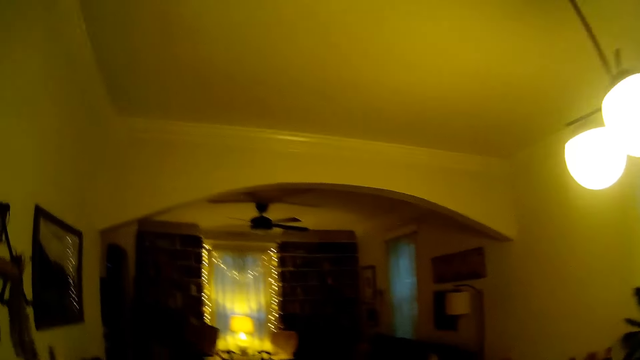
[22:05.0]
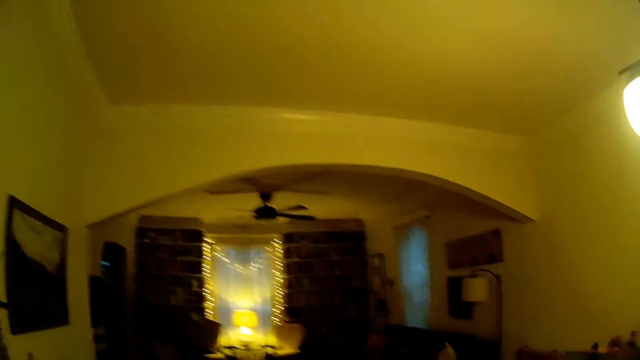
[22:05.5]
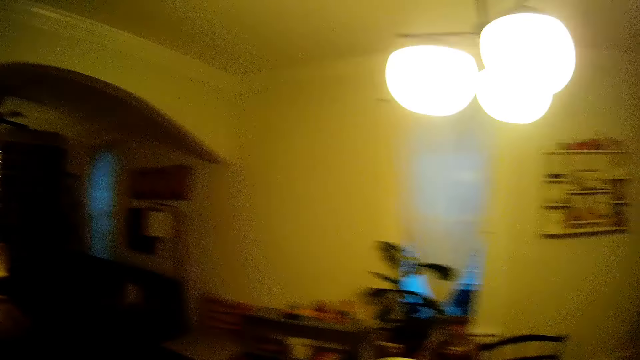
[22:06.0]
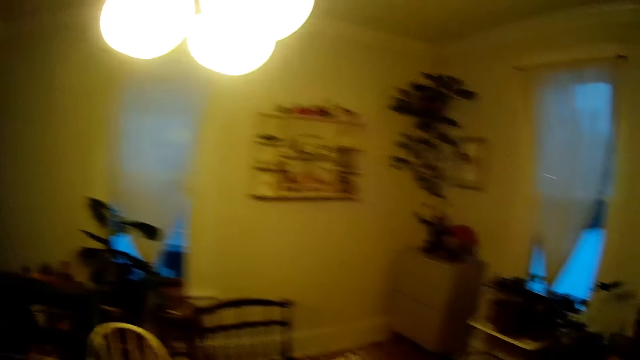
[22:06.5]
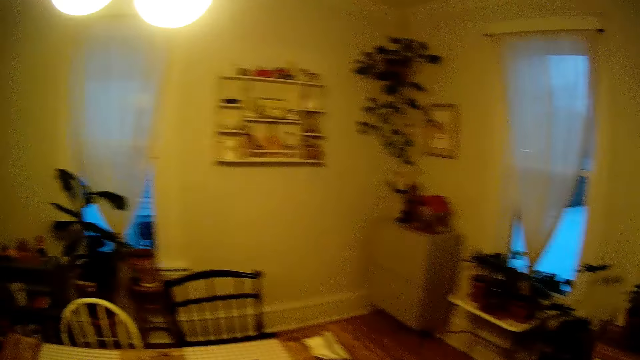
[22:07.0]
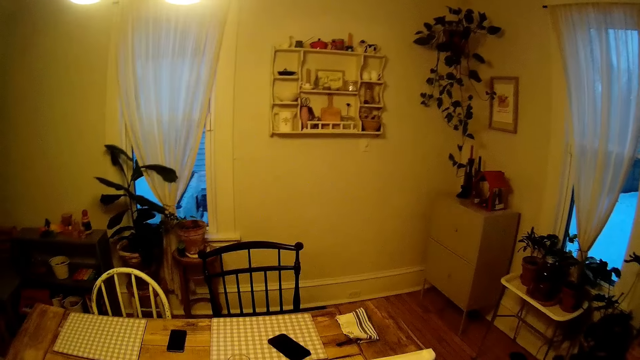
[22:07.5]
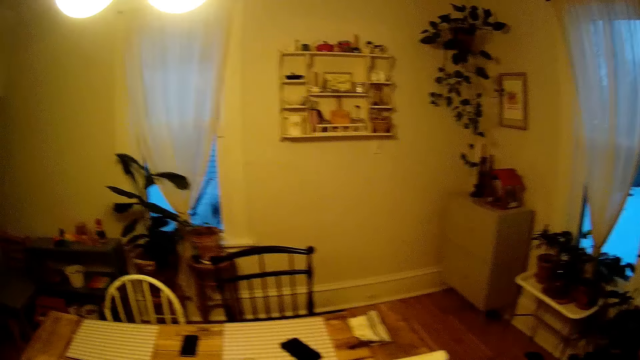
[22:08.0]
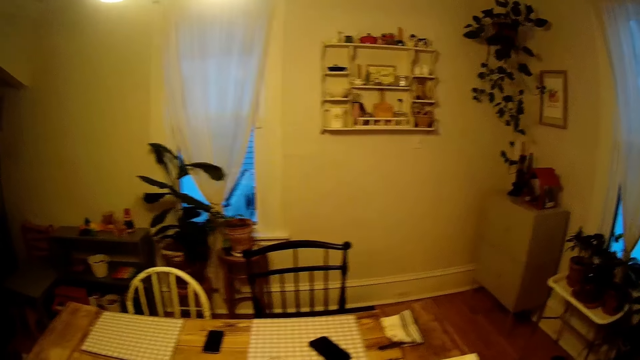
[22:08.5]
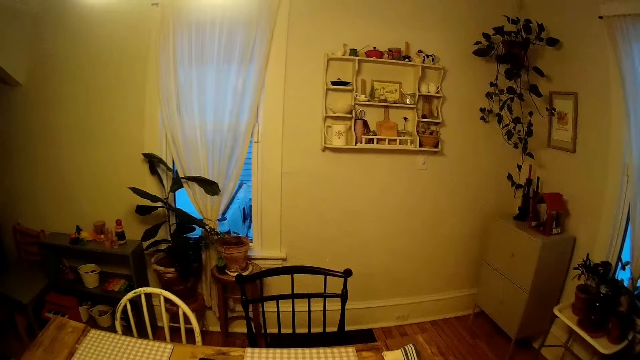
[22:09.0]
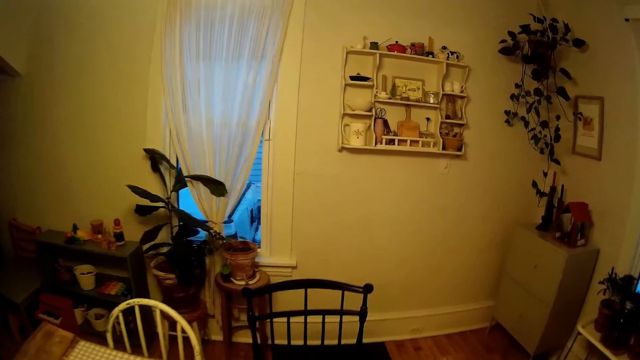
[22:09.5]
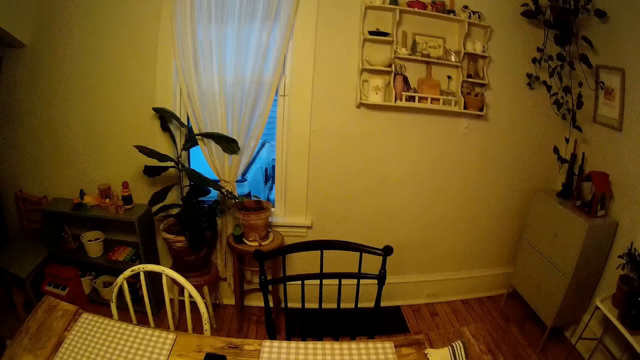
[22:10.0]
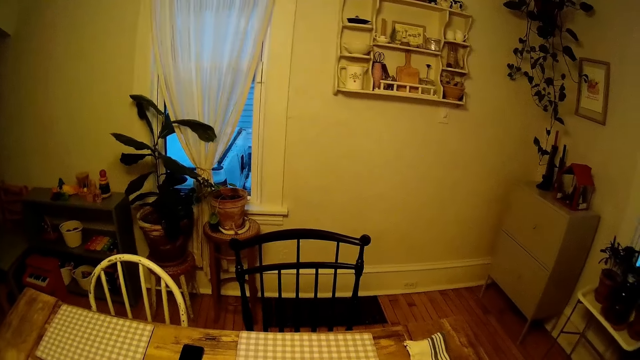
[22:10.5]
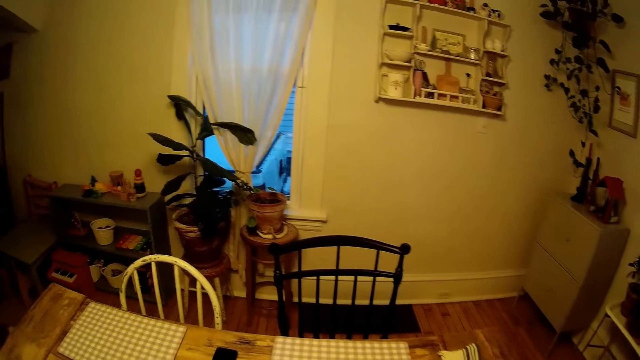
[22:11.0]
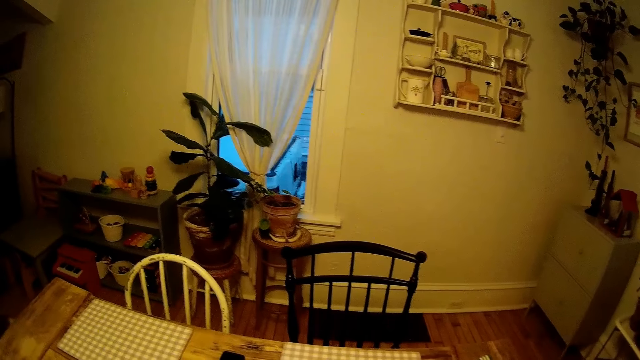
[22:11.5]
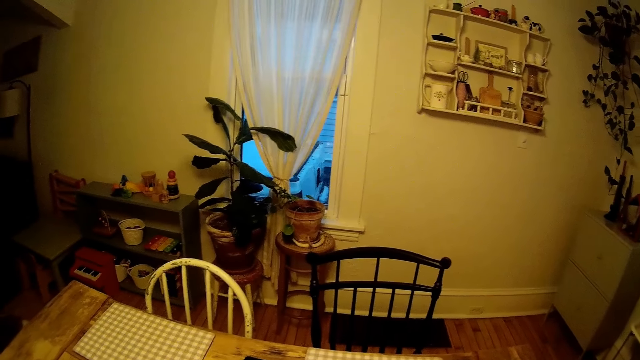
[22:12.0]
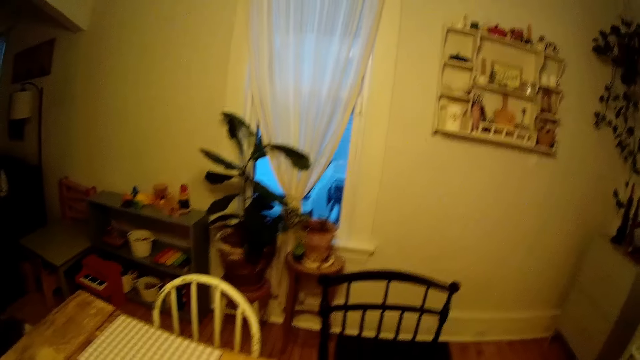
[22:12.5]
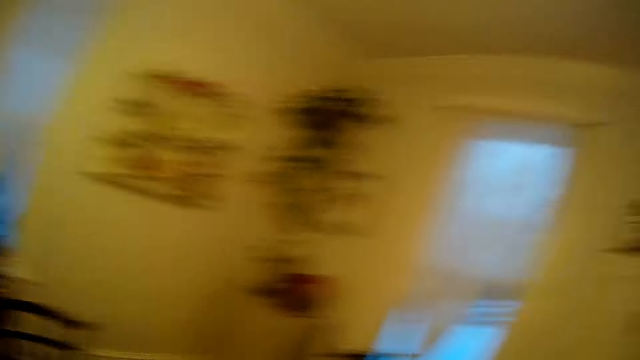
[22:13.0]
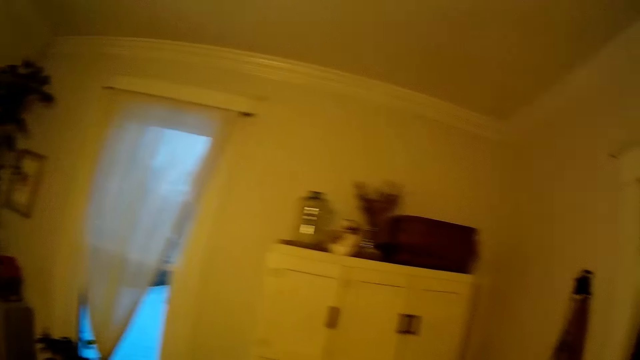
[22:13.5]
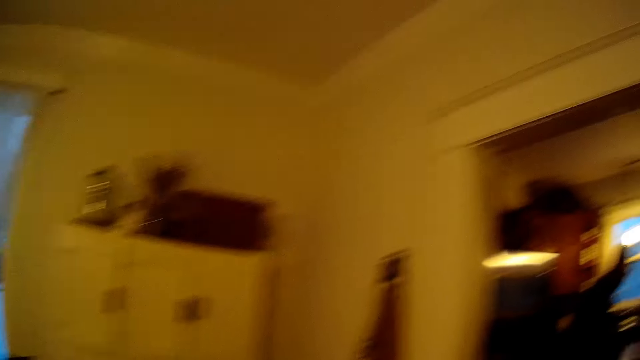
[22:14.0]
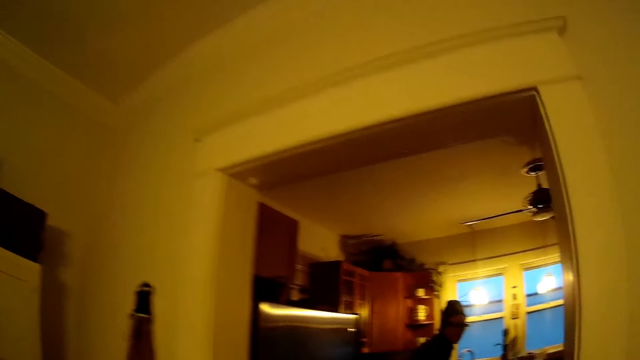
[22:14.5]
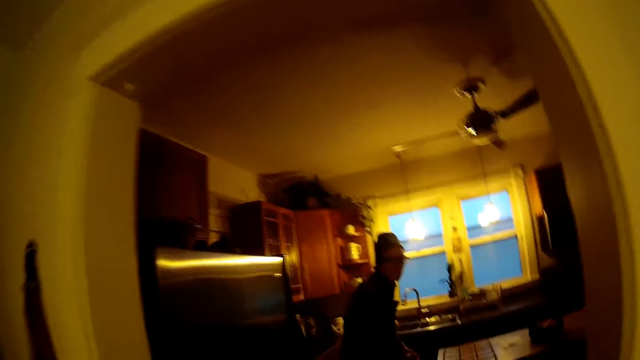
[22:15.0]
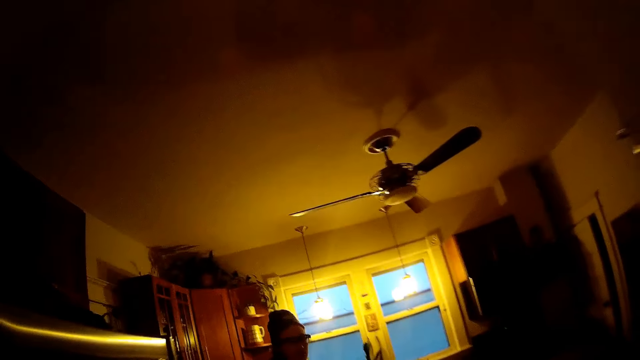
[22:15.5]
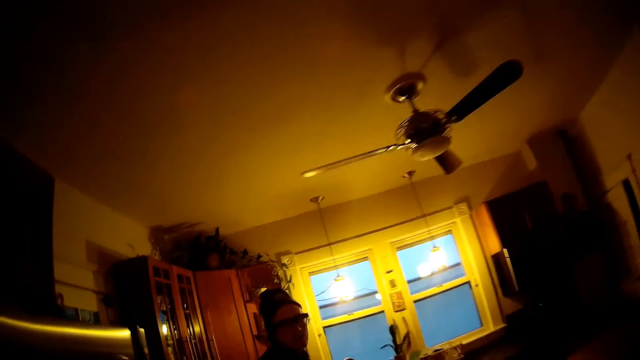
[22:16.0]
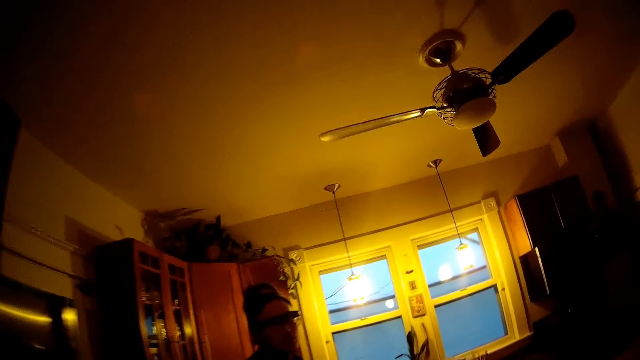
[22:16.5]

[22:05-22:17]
The camera wearer stands at a point. They walk to the kitchen table.

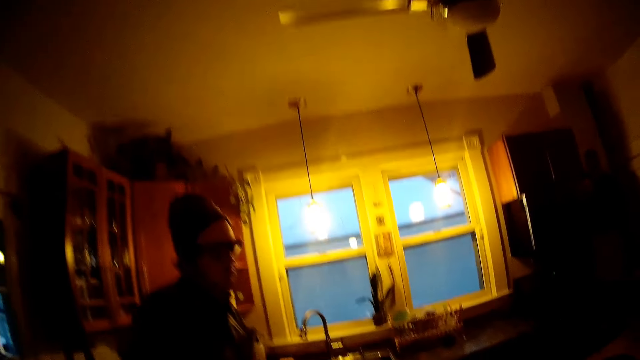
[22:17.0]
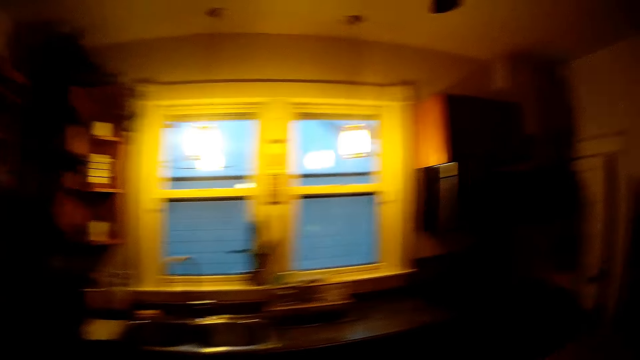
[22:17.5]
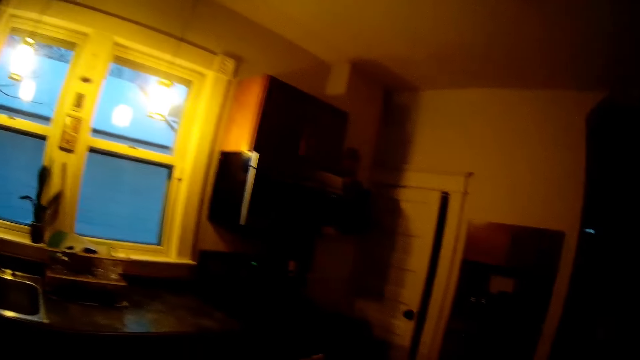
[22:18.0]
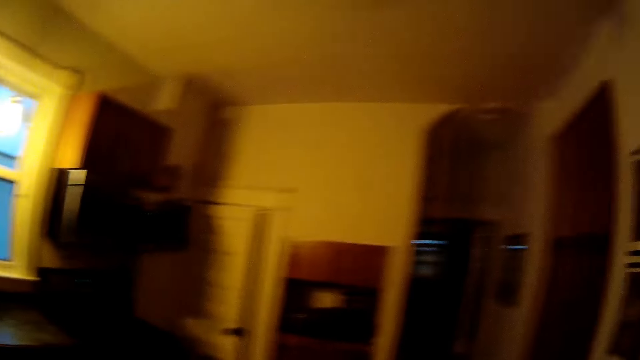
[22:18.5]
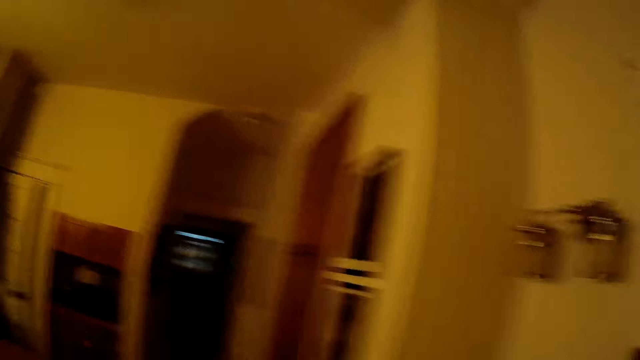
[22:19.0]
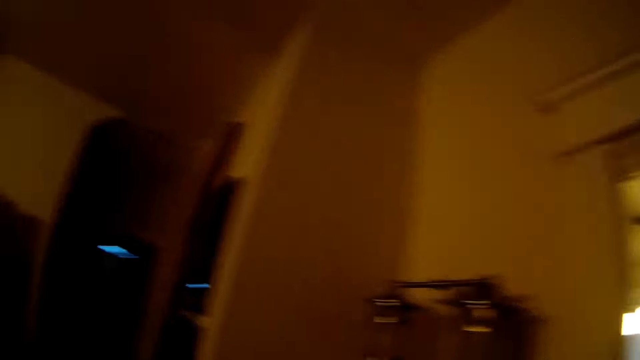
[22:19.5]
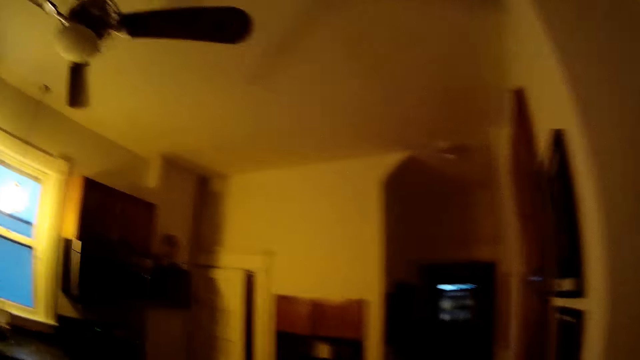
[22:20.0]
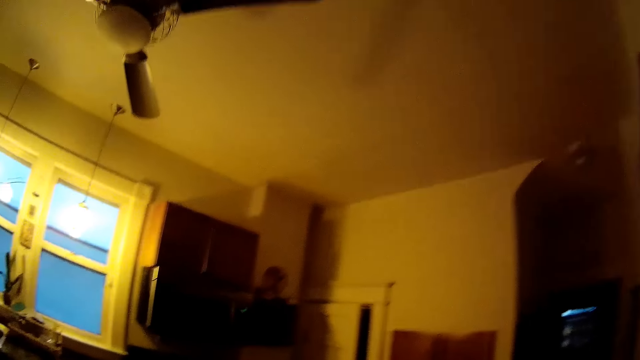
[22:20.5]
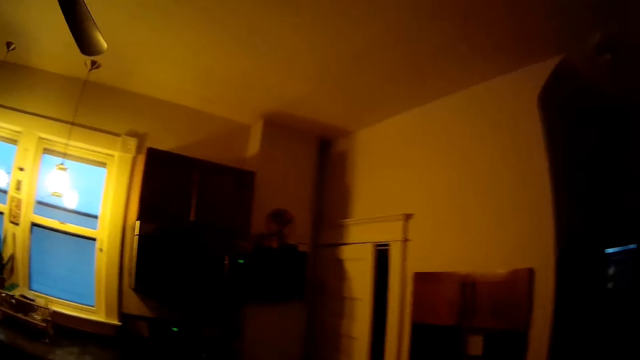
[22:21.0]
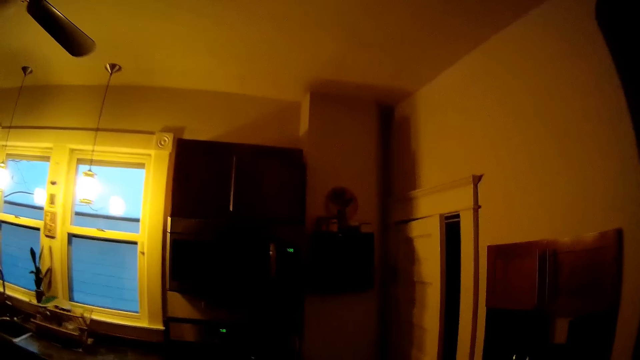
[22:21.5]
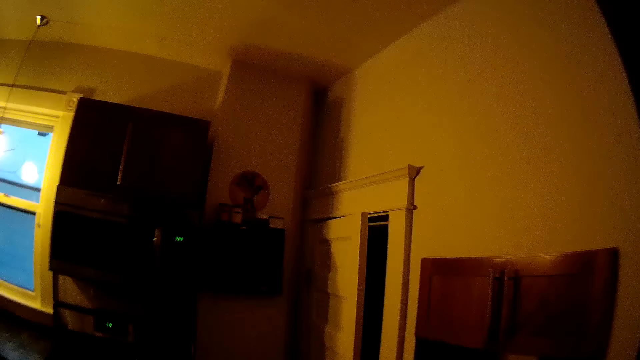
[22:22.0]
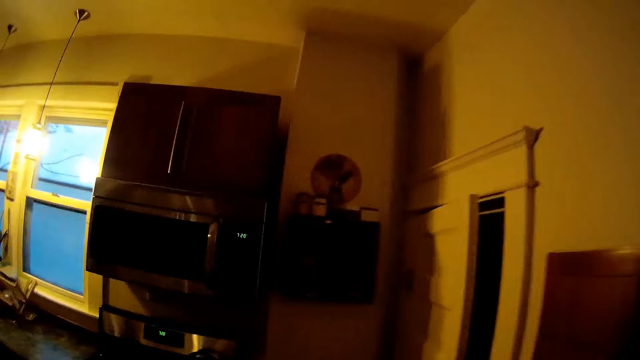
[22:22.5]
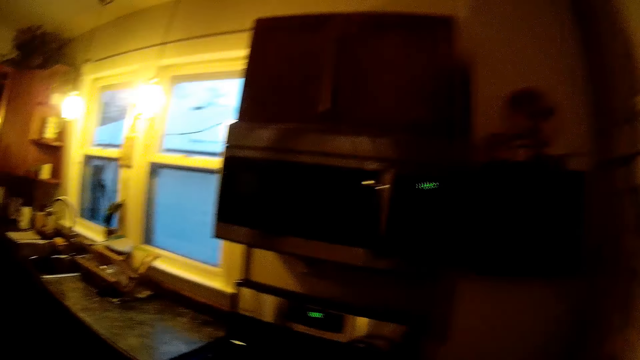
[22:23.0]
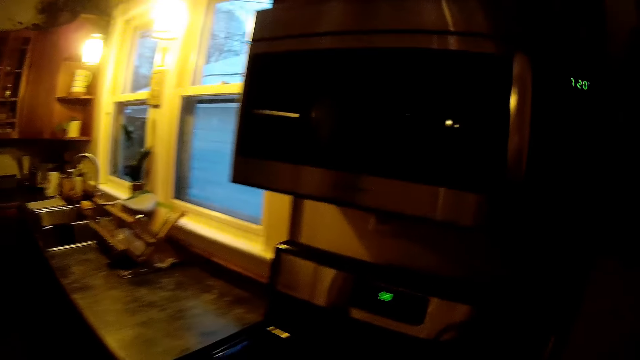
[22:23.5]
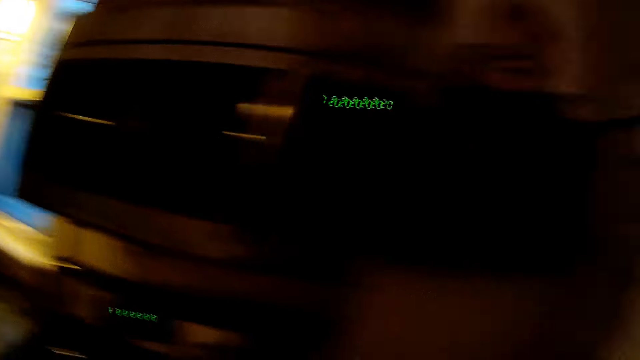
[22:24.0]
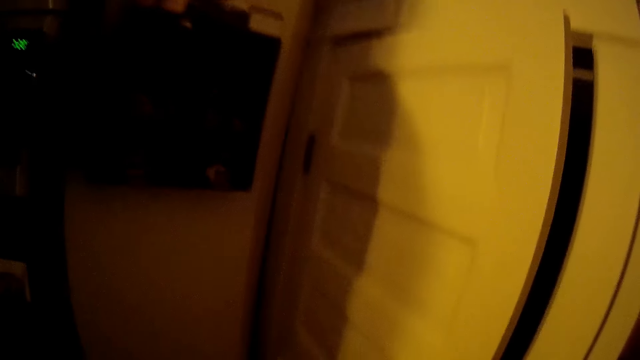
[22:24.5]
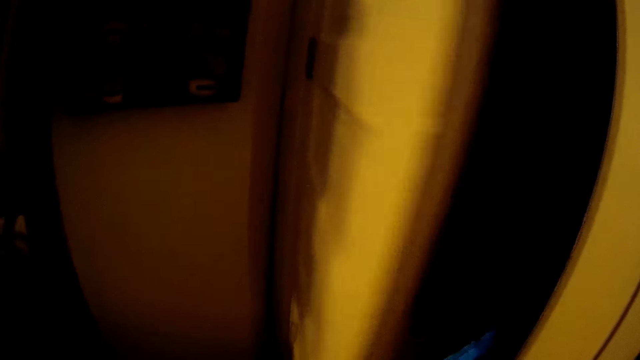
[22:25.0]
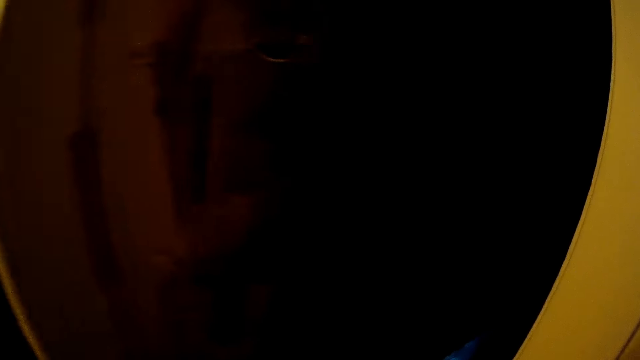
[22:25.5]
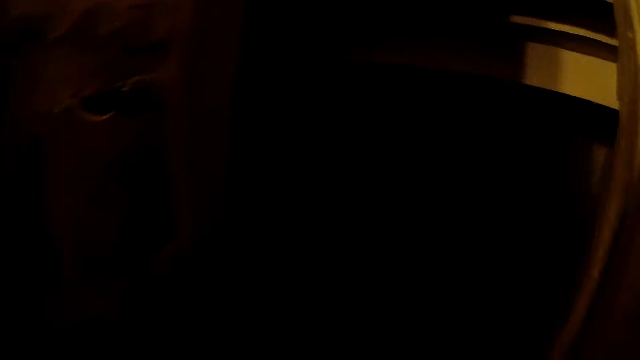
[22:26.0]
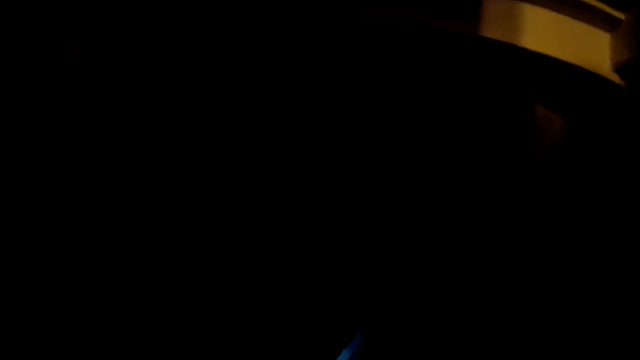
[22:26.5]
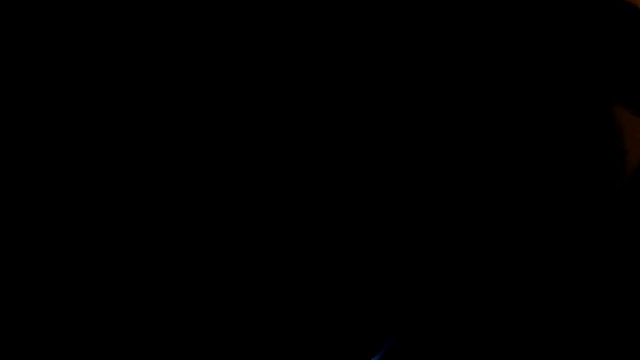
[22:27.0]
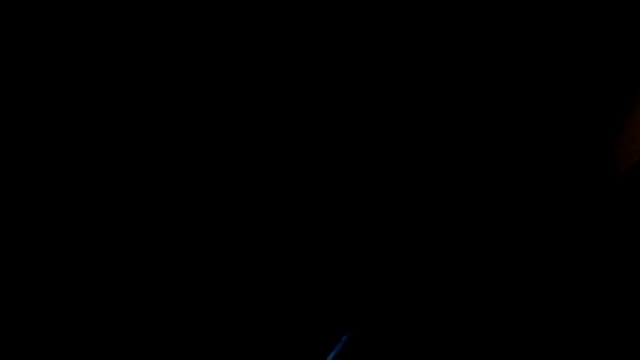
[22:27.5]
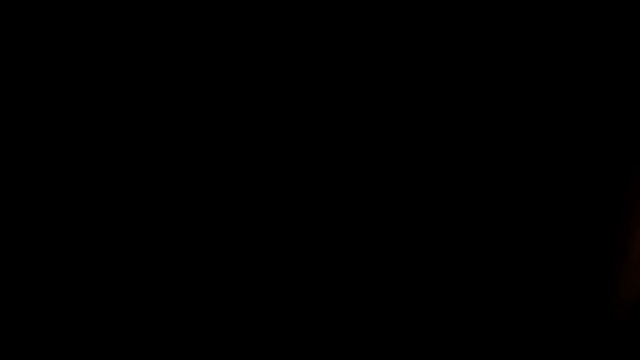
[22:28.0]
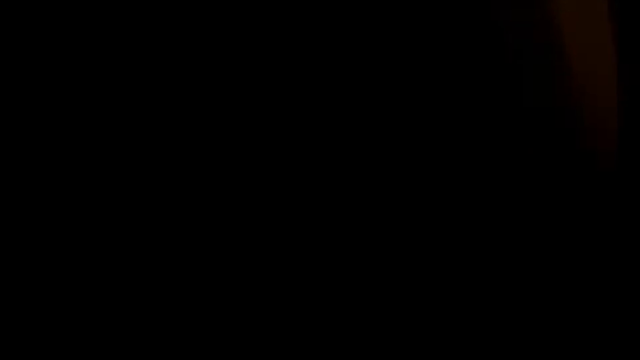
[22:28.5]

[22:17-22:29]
The camera wearer interacts with a man. She moves around. She walks towards the gas cooker. She opens a door with her left hand. She walks into a room.
